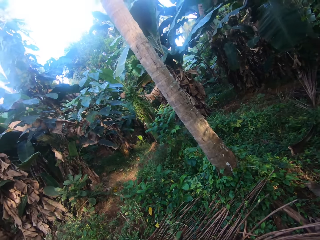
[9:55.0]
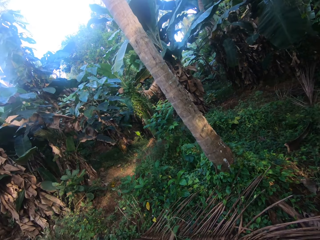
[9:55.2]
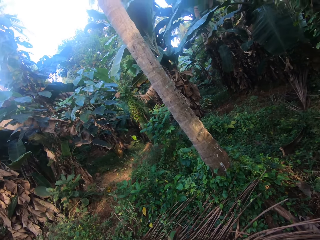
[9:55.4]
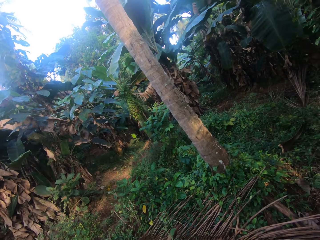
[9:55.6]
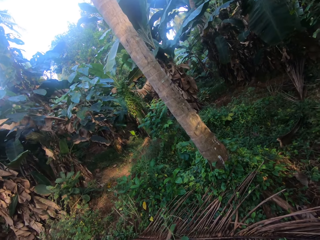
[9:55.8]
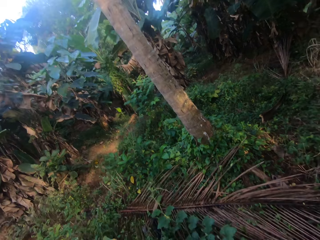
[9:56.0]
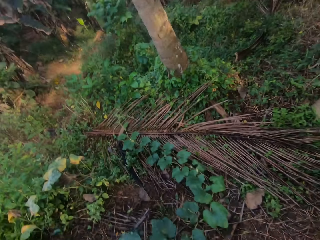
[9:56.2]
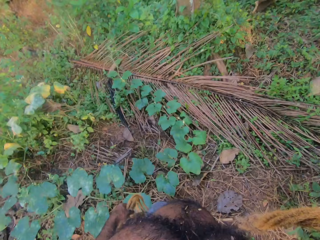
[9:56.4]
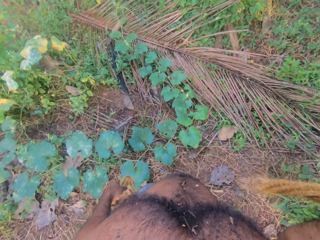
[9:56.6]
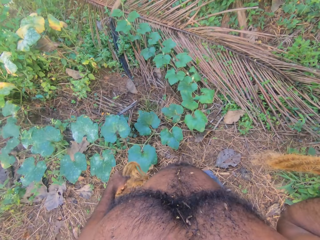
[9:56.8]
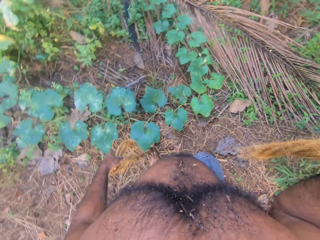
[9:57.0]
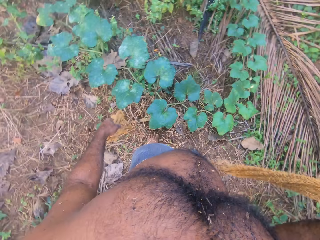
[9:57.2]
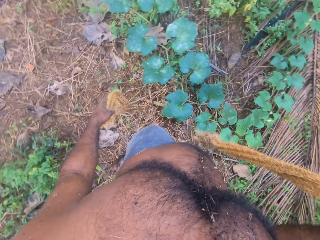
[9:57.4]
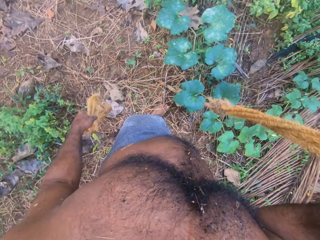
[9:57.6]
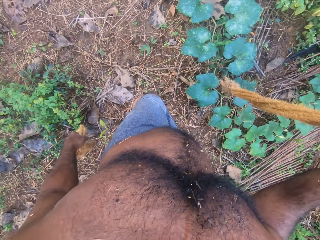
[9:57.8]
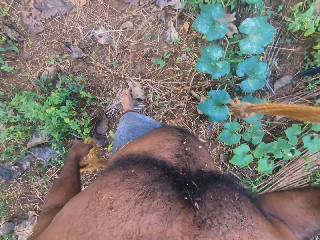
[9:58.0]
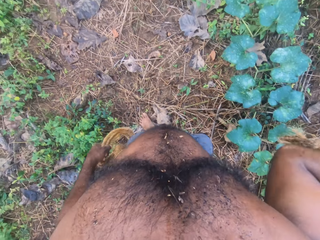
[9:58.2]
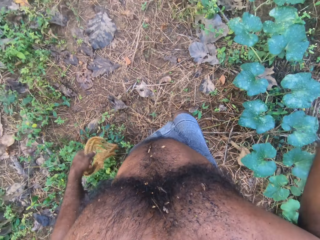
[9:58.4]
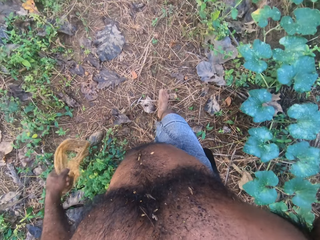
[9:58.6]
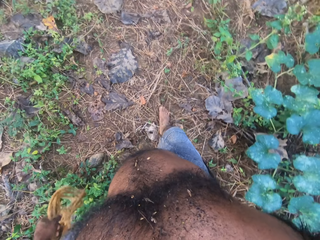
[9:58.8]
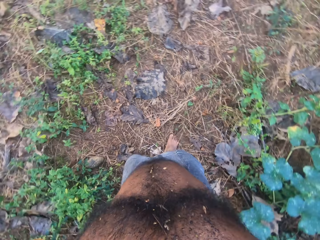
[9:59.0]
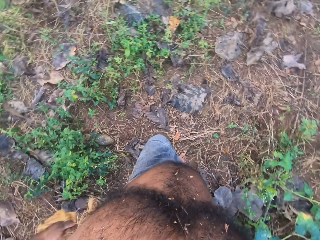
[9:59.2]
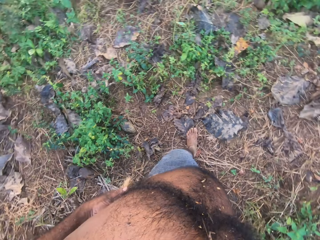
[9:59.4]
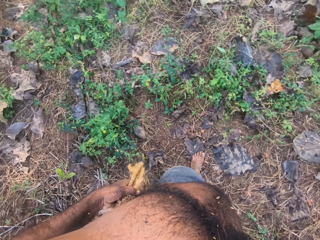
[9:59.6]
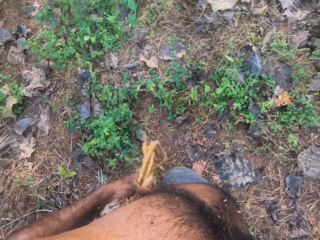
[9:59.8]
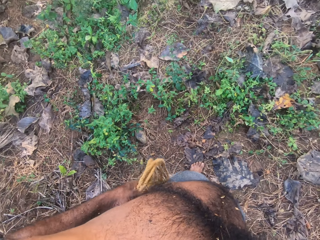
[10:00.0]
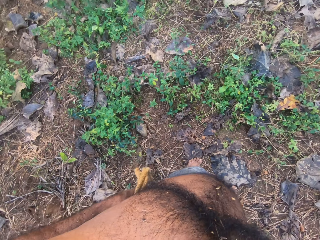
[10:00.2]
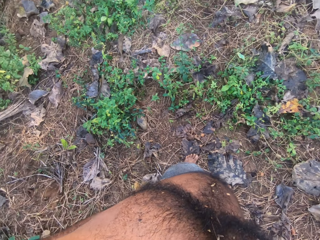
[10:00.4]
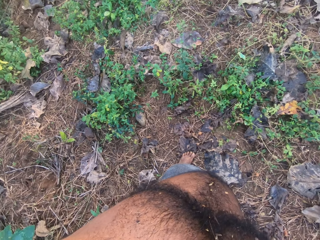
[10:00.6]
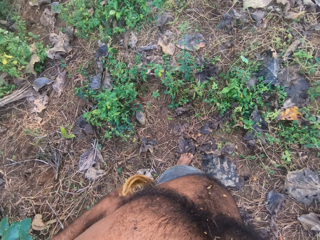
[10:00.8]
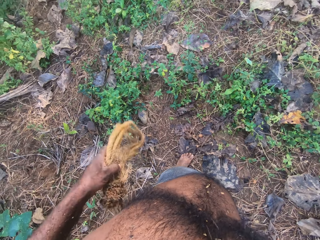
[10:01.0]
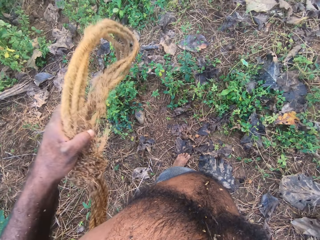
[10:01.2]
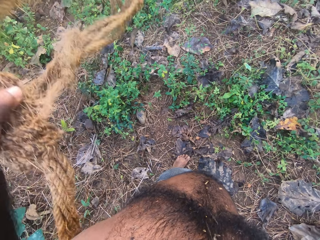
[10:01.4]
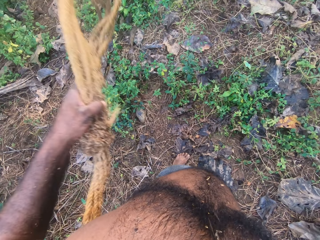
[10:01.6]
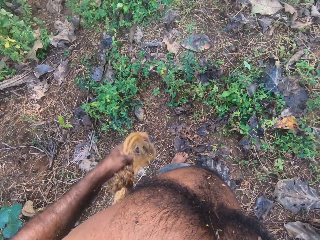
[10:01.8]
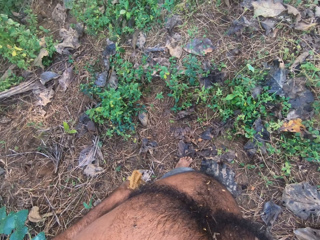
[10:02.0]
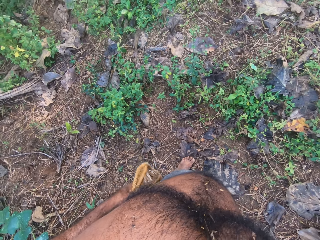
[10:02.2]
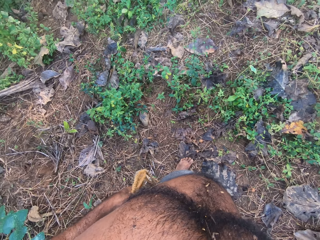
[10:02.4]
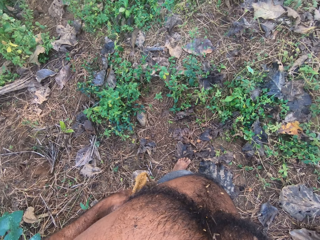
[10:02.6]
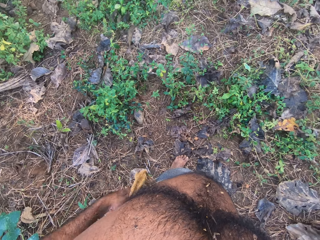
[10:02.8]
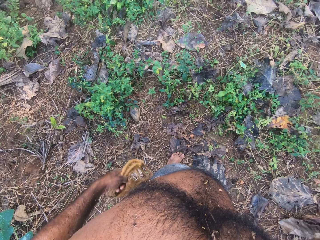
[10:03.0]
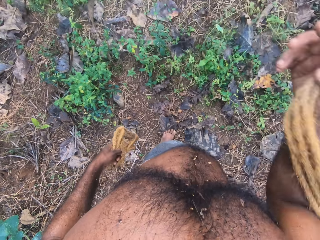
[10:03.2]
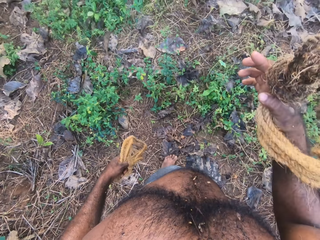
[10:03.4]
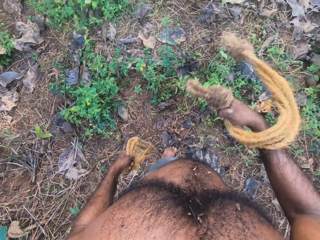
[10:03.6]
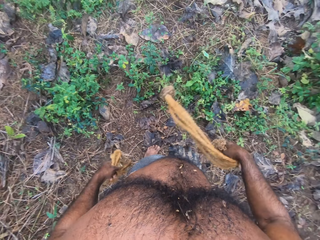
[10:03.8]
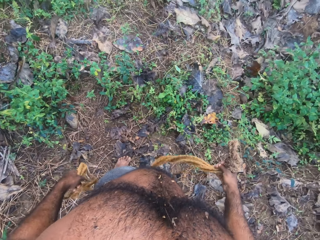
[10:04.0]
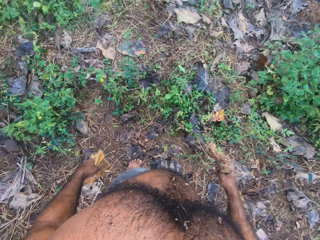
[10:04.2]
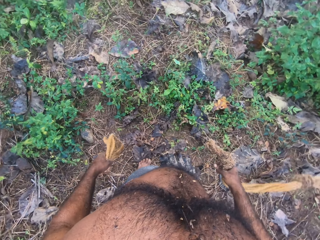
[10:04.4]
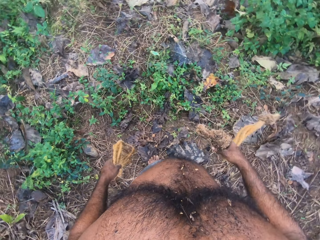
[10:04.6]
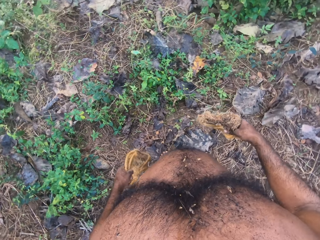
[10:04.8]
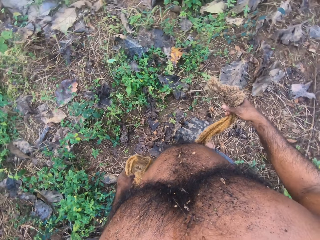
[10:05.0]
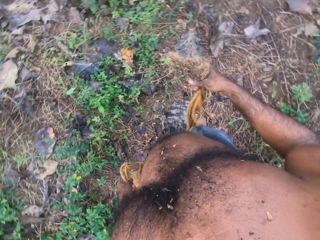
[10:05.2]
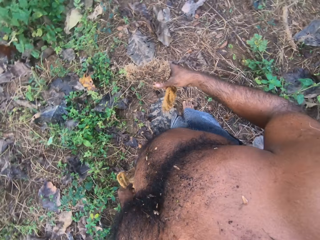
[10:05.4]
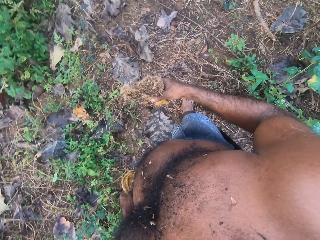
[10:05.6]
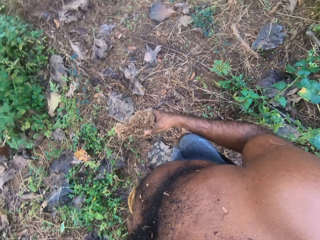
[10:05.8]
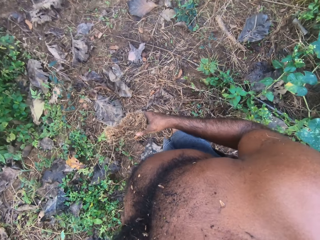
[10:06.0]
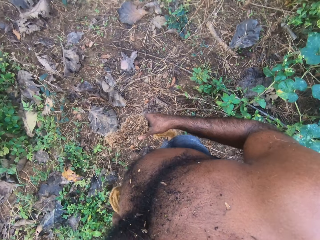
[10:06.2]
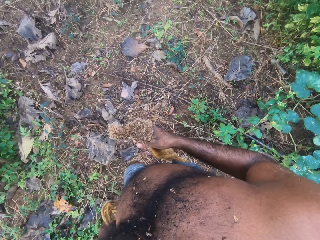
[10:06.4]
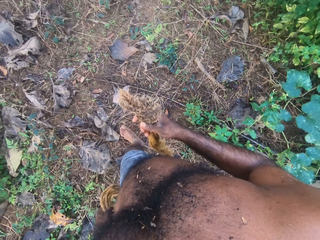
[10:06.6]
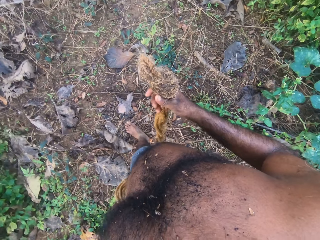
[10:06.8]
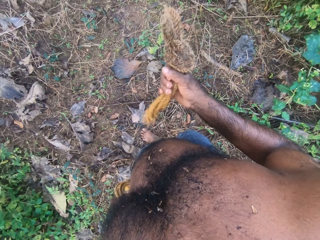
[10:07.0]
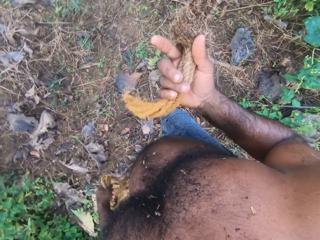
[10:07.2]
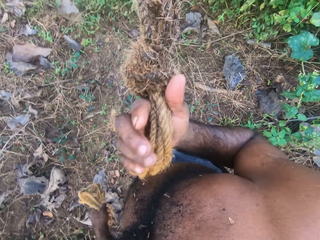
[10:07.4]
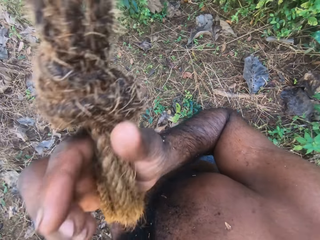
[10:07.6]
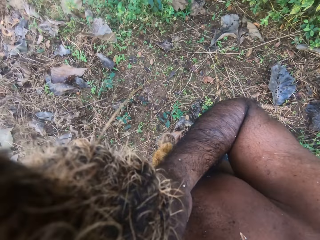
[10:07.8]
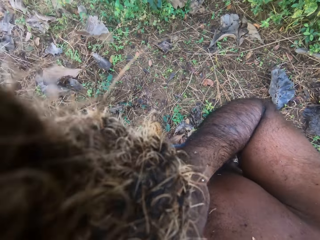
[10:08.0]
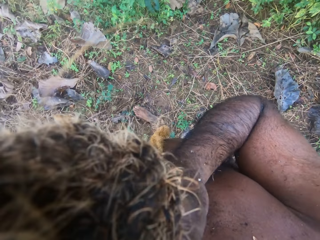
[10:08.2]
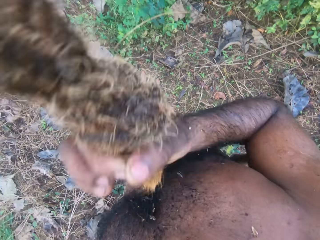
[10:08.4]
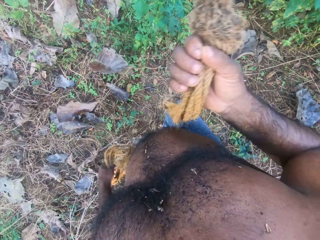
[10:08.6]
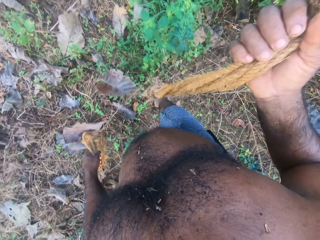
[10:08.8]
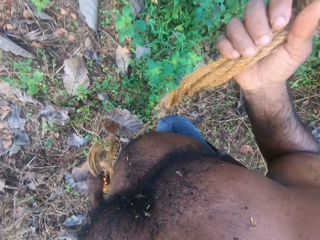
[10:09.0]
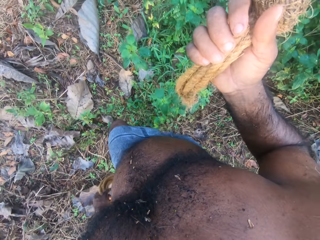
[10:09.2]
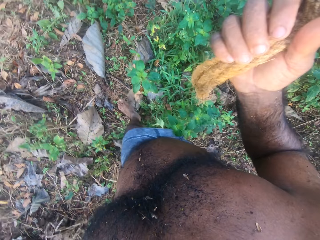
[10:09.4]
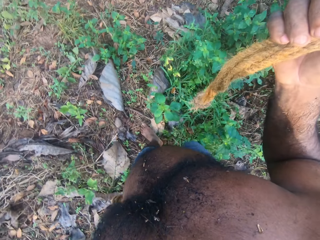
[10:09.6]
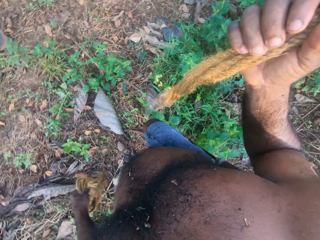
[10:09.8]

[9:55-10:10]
The camera wearer looks around. He moves around. He touches the cloth with his left hand and lifts his left hand. He points around. He converses. He looks around. He converses. He lifts his right hand.

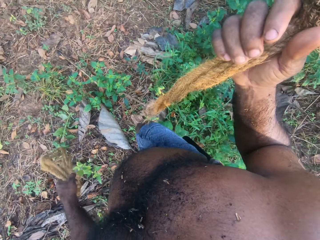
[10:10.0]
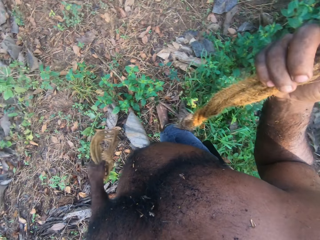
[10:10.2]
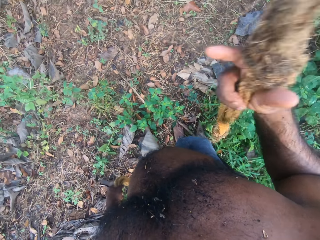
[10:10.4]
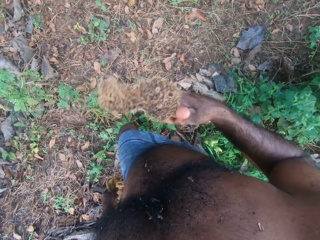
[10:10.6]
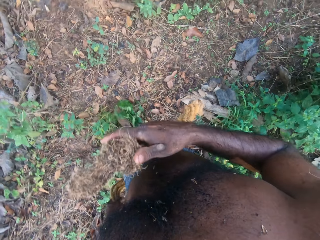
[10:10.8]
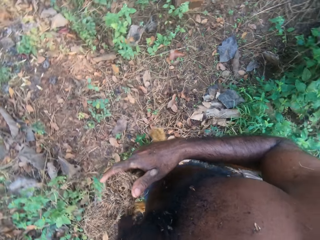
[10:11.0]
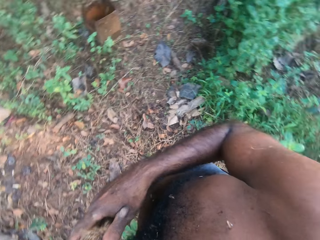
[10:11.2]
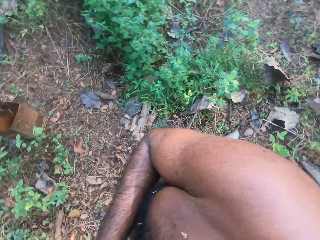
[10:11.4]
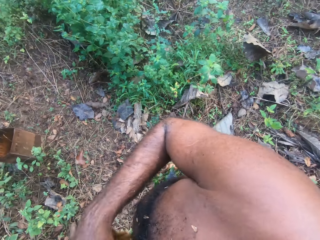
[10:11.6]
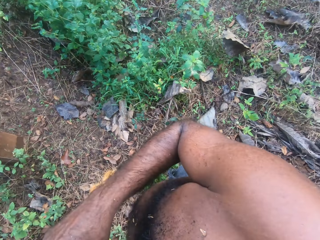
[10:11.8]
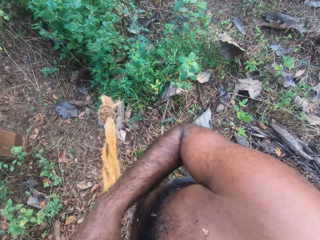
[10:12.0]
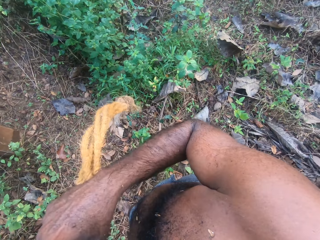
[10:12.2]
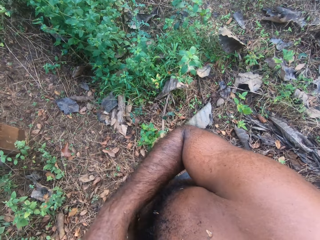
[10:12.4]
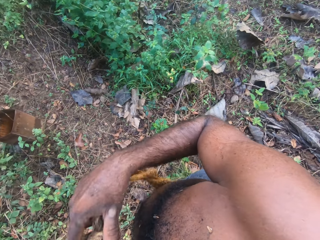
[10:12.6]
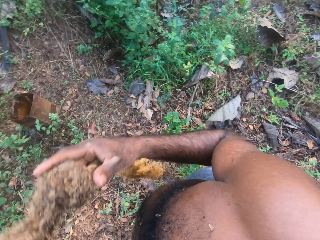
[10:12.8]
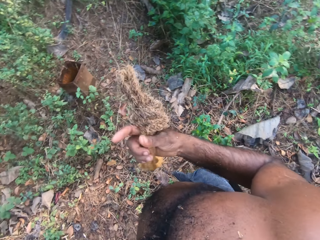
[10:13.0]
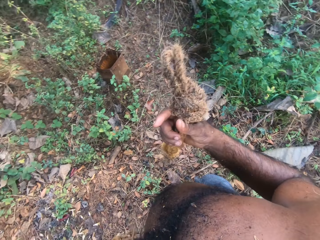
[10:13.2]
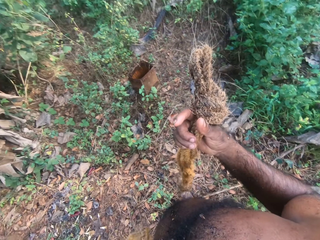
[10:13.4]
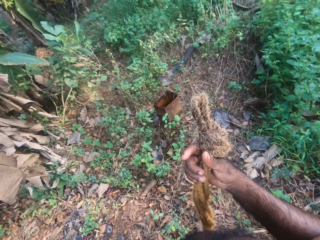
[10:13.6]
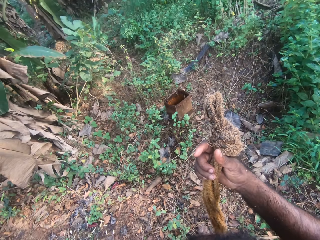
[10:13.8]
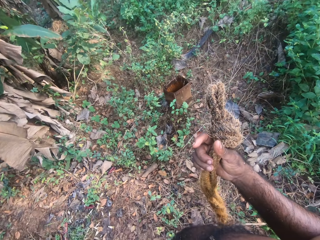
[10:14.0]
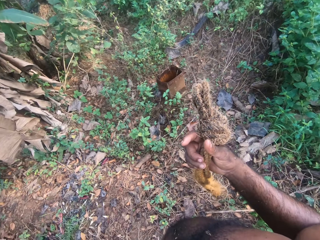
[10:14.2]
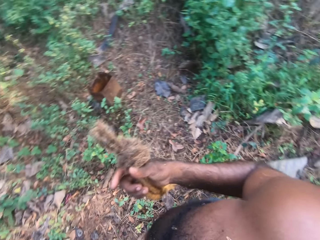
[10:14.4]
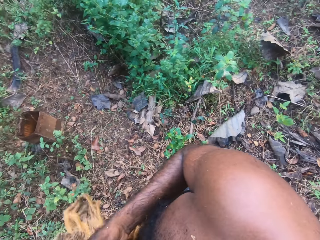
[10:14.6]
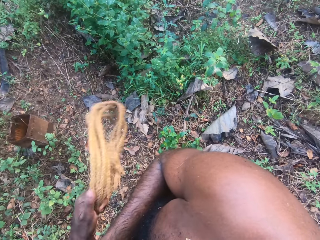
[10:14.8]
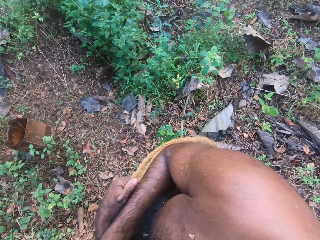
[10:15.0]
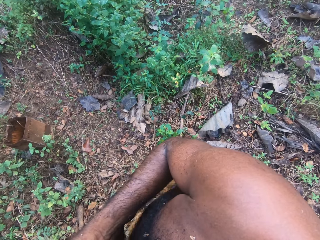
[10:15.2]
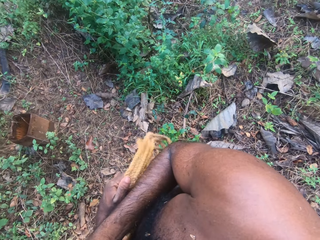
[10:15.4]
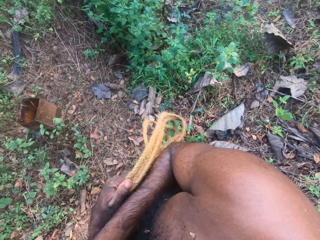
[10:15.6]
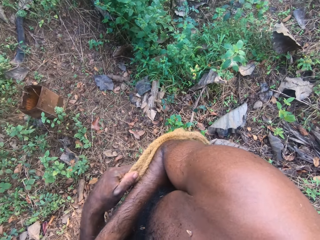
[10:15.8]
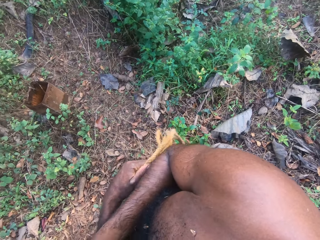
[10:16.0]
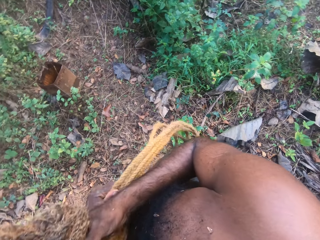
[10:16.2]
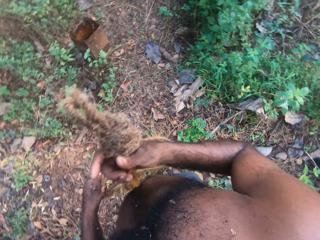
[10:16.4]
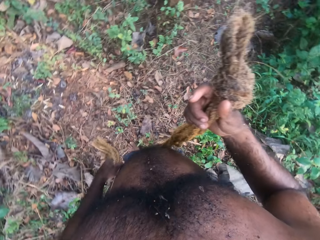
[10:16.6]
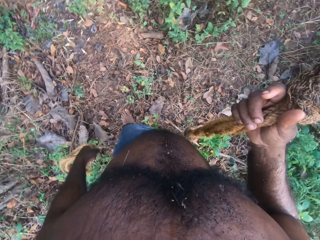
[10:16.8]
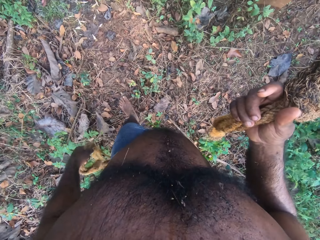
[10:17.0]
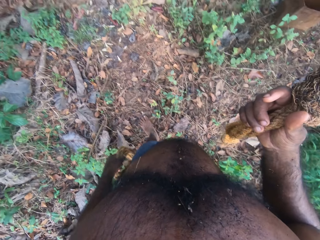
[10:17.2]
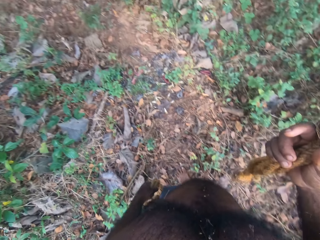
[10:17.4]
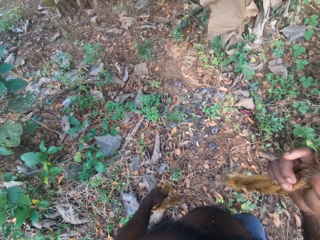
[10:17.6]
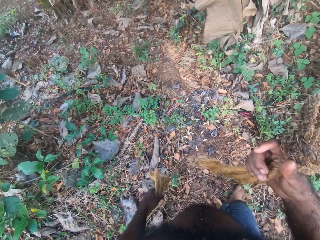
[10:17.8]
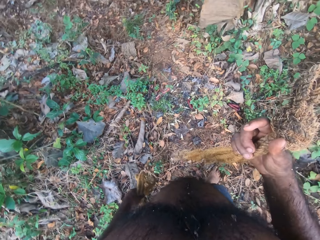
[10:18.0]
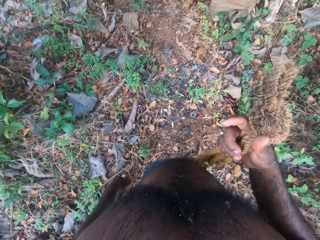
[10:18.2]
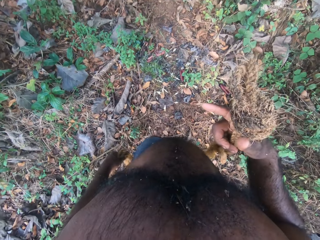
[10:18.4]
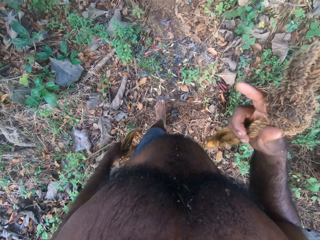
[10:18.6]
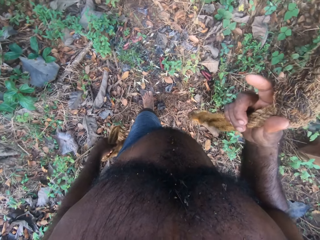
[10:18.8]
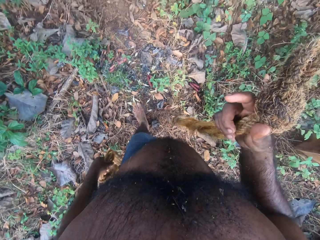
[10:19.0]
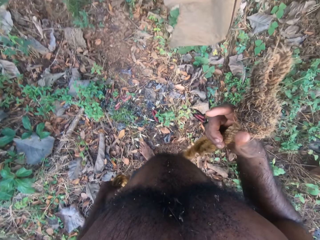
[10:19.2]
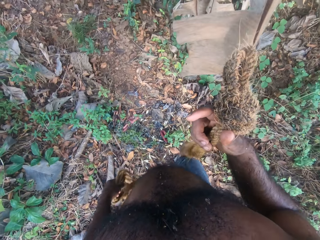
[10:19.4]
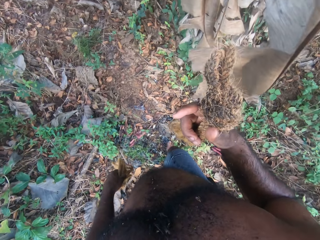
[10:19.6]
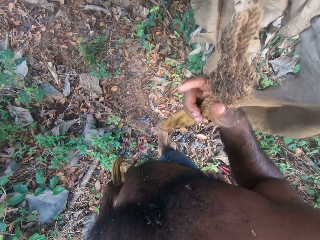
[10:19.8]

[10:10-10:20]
The camera wearer looks around. He shakes his right hand. He moves around.
